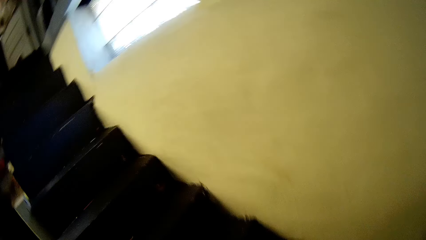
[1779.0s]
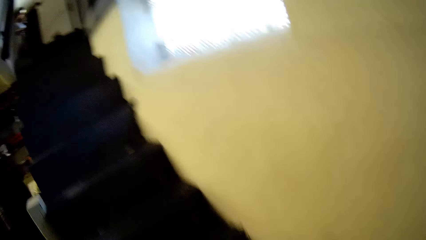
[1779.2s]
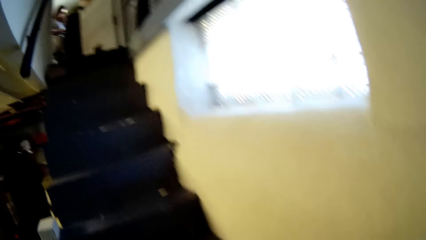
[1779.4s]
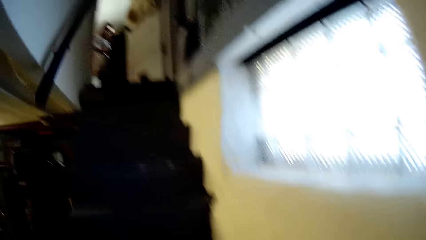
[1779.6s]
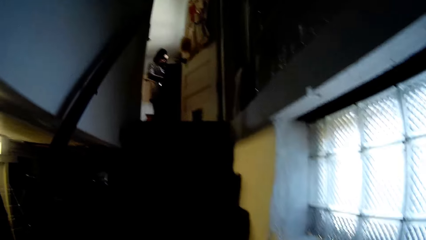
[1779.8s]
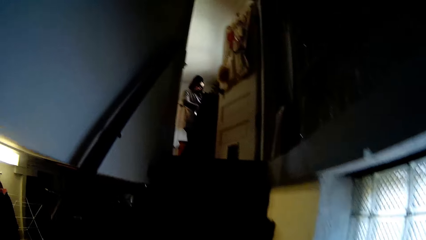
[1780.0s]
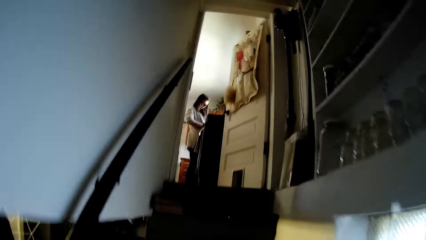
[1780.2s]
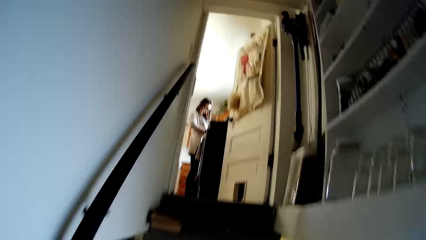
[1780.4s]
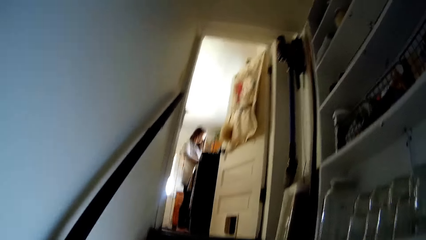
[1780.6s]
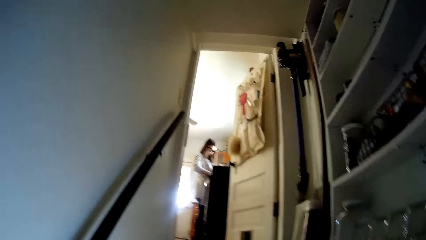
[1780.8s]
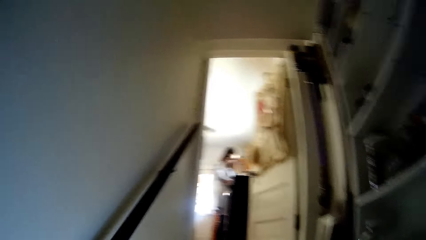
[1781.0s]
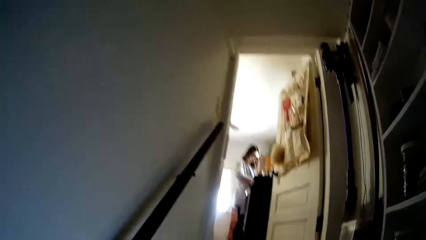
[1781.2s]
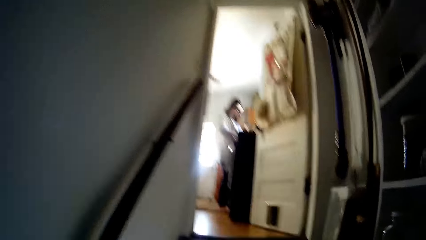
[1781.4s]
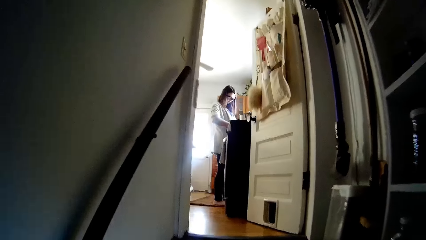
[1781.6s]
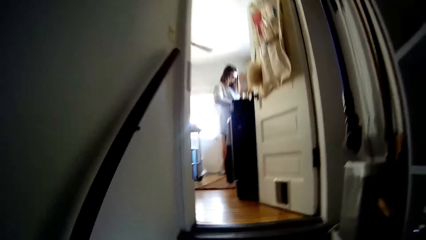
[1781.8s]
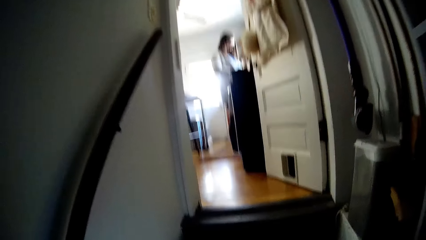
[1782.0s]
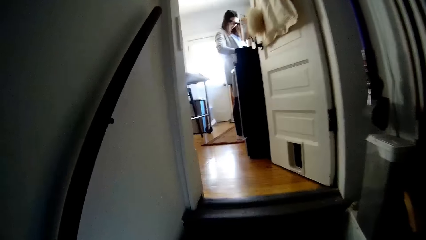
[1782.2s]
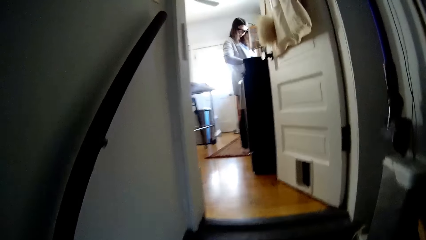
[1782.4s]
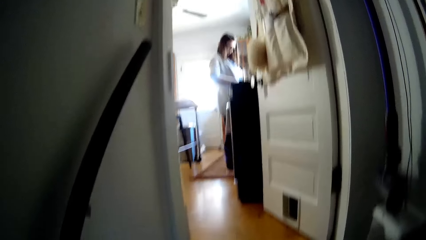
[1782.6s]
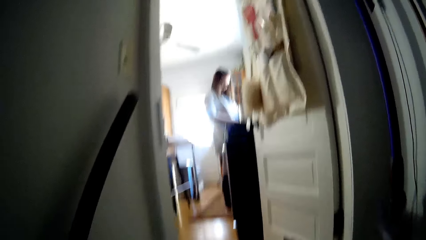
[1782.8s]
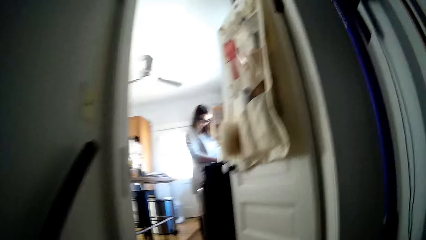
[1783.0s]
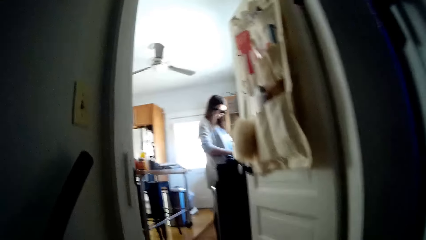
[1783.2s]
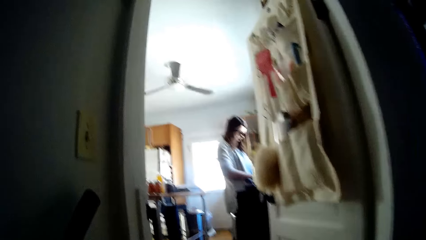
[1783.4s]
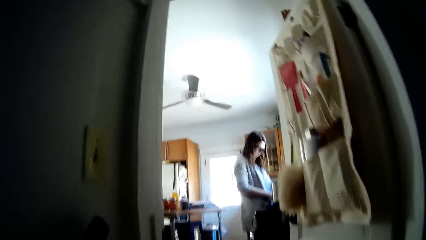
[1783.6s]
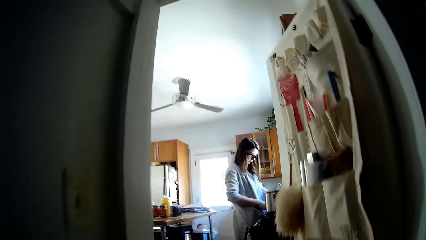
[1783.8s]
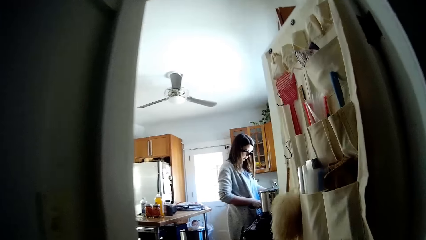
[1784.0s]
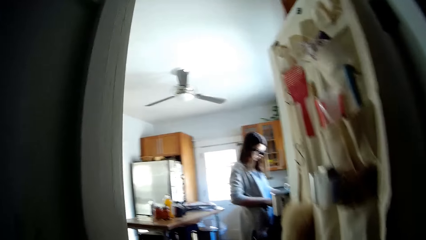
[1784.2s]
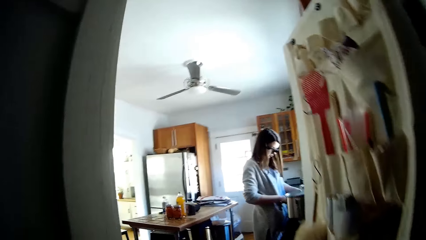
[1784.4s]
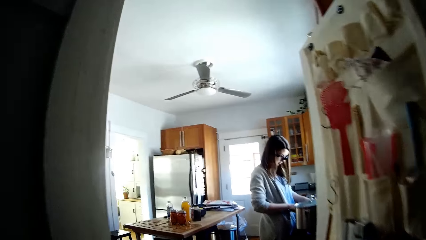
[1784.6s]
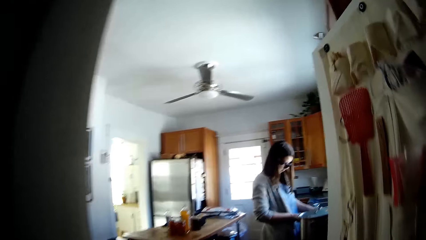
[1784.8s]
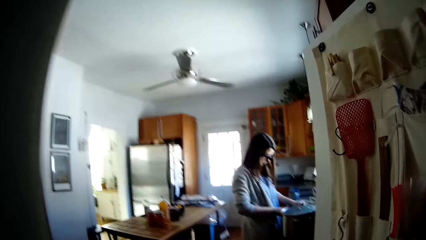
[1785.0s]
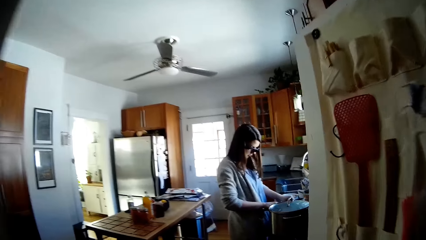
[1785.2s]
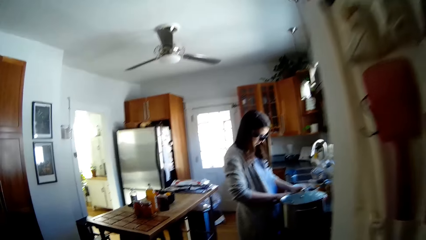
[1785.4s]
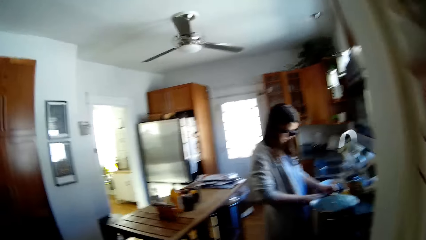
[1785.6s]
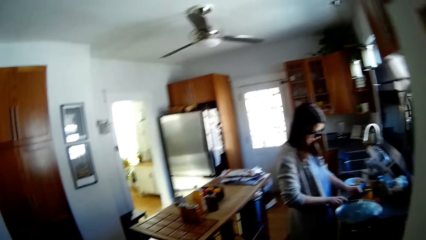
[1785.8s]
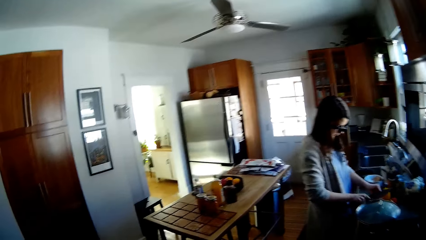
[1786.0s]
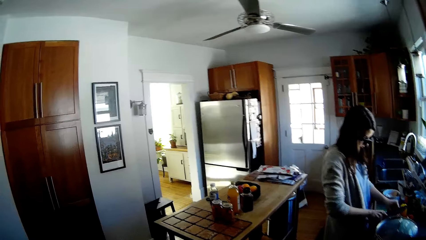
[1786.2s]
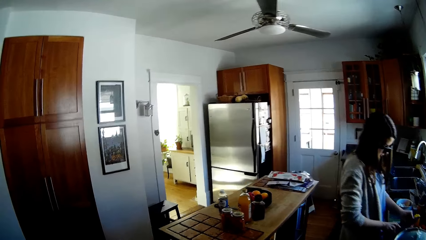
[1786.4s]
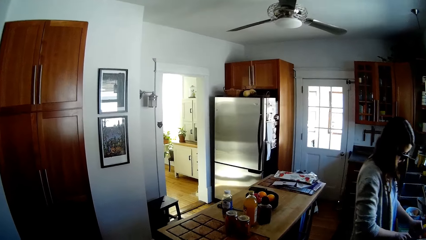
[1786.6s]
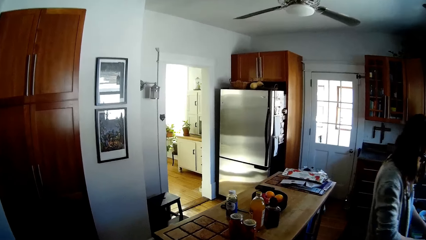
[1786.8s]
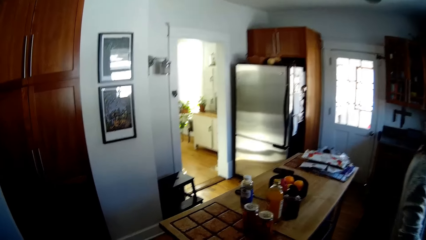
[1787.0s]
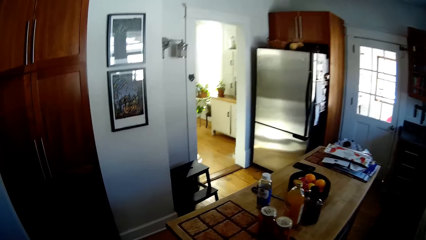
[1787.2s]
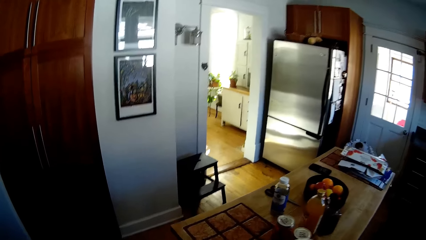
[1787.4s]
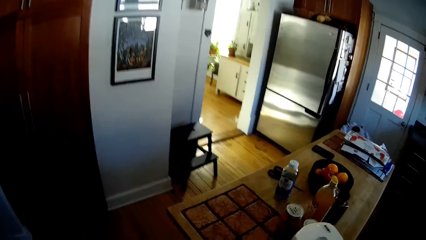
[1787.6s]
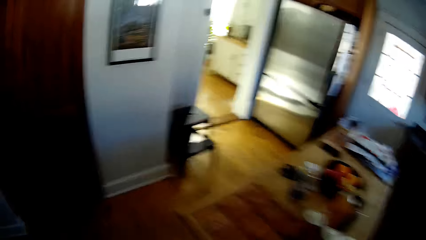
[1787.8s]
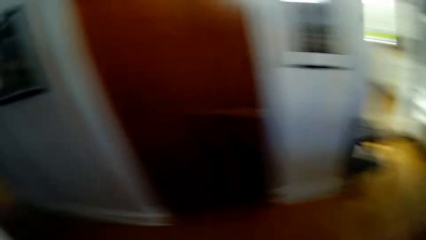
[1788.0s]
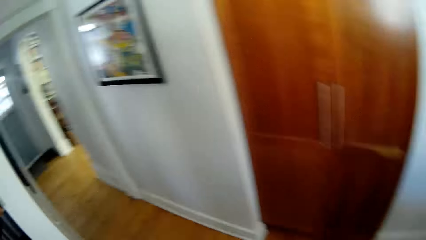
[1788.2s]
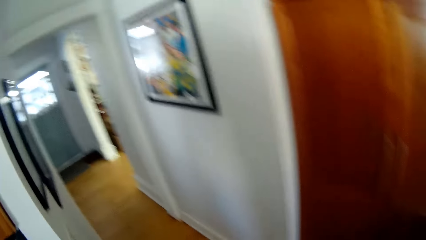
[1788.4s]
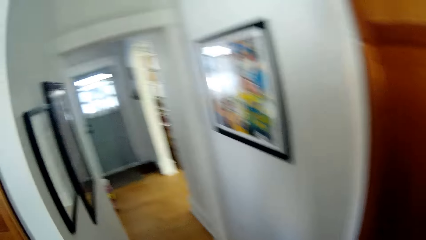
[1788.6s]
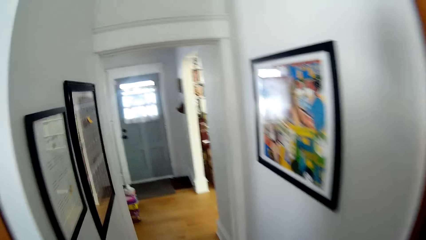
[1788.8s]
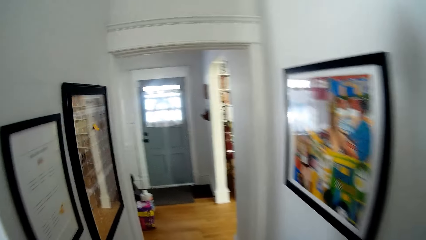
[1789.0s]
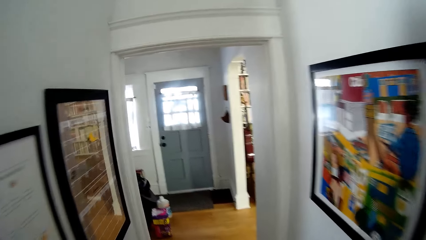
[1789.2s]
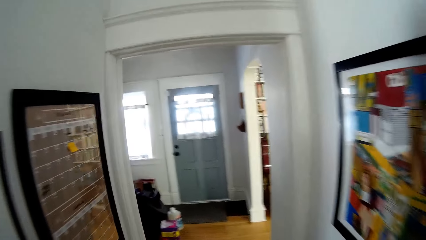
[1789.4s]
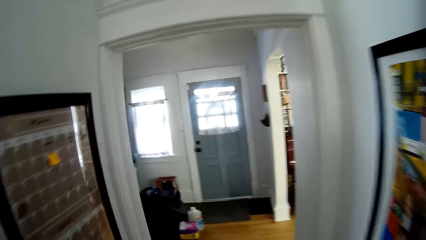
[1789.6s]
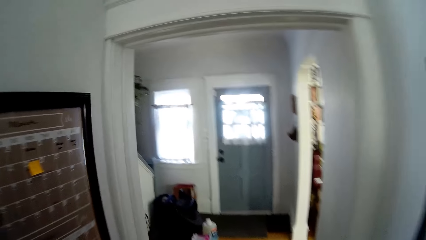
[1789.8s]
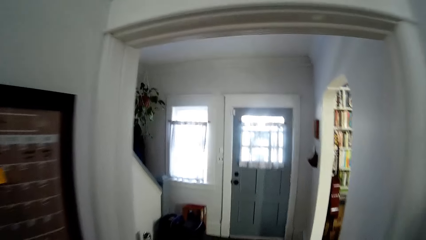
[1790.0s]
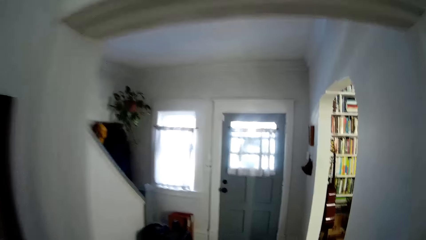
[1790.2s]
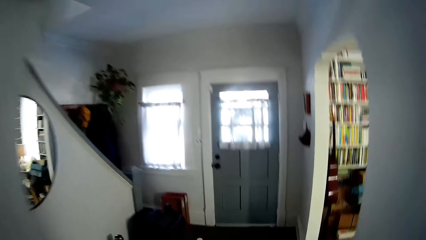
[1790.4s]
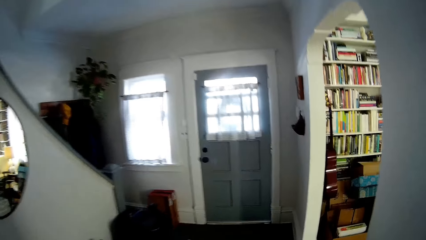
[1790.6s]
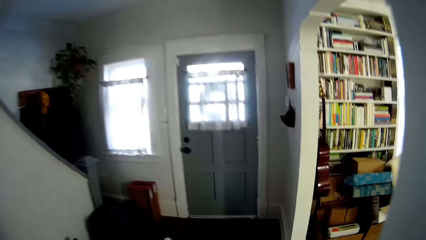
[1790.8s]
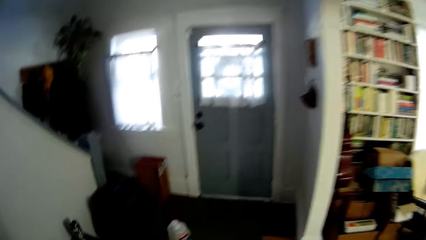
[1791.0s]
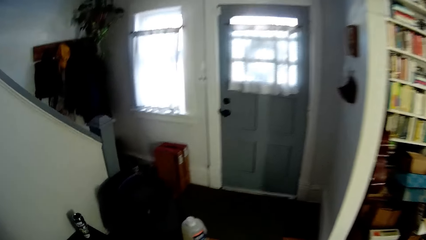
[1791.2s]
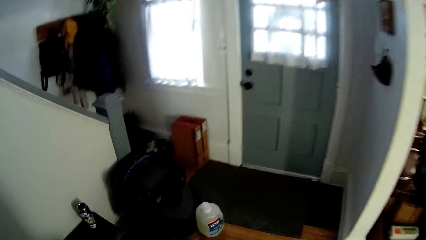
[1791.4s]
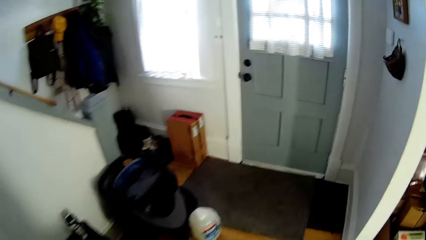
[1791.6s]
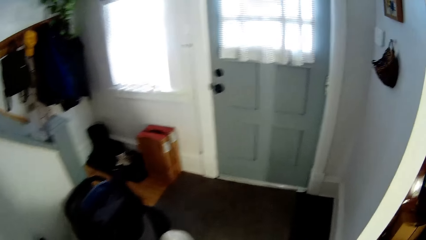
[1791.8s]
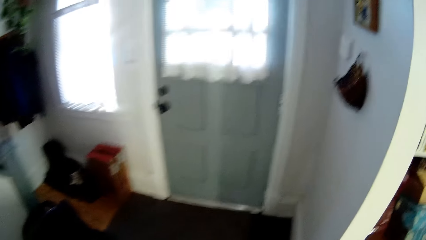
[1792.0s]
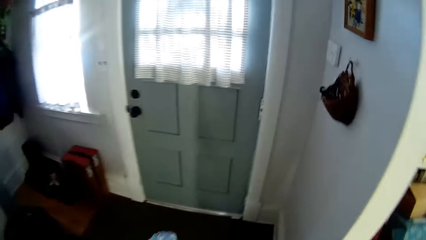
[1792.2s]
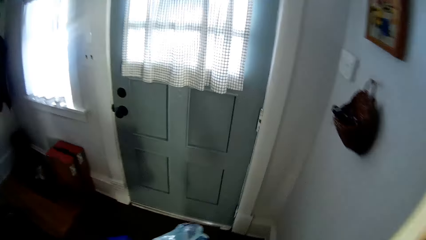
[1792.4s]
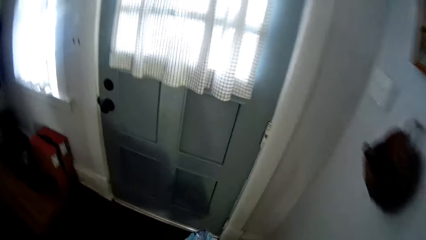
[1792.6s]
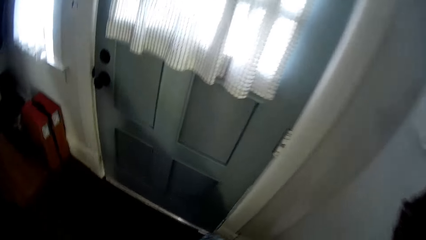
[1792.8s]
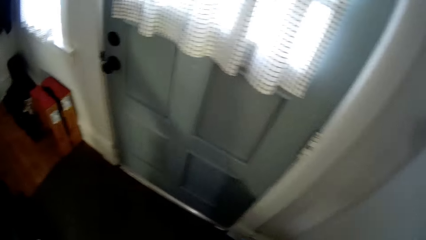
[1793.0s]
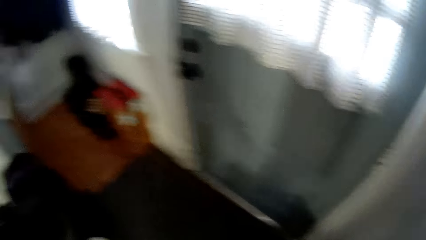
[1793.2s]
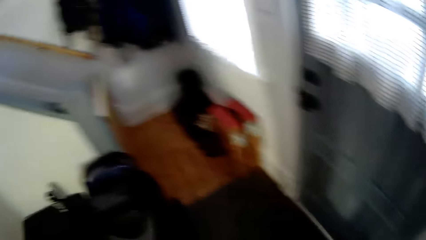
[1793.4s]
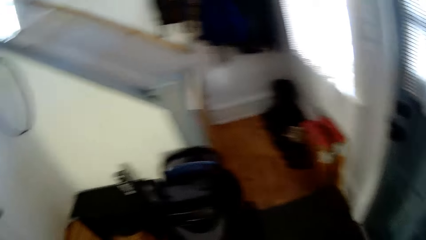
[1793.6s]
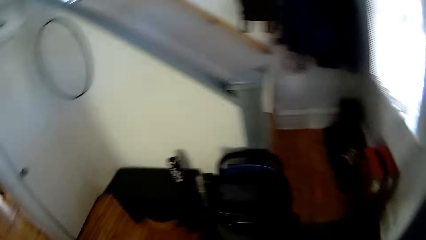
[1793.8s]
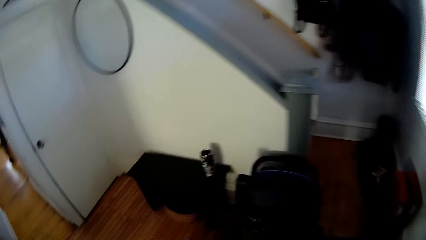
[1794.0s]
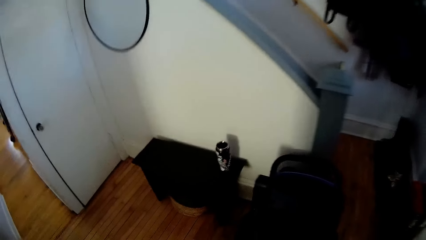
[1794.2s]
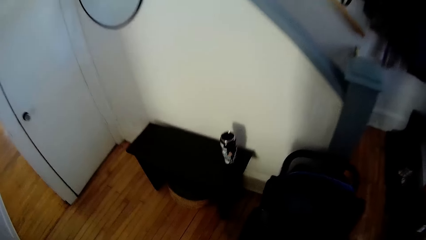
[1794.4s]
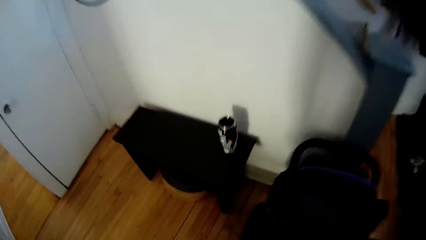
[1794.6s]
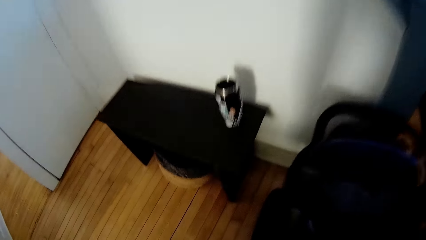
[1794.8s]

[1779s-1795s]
The camera wearer carries the papers up the stairs. They climb a staircase. They place the papers on the floor.
